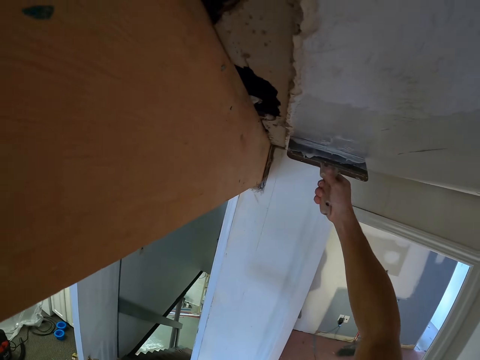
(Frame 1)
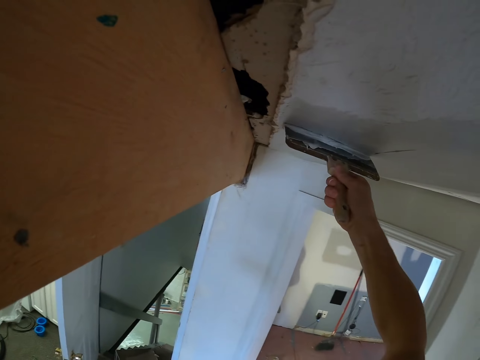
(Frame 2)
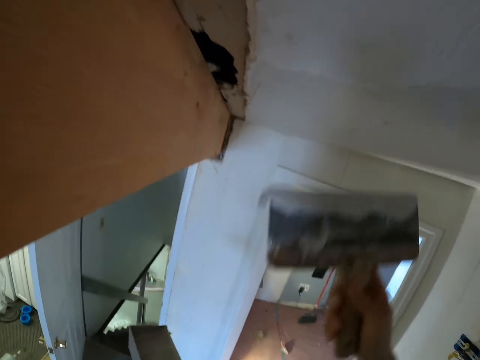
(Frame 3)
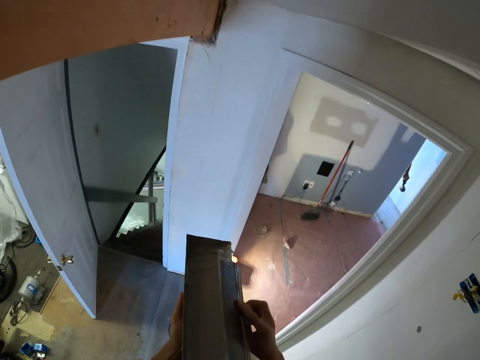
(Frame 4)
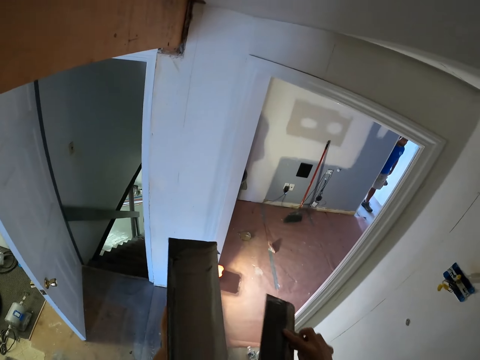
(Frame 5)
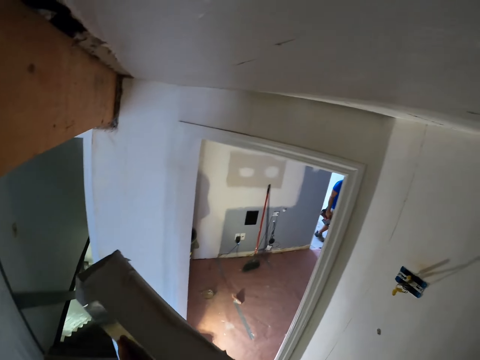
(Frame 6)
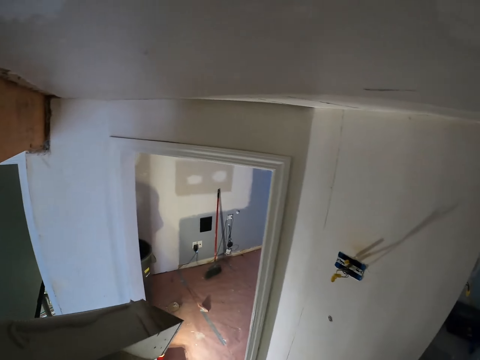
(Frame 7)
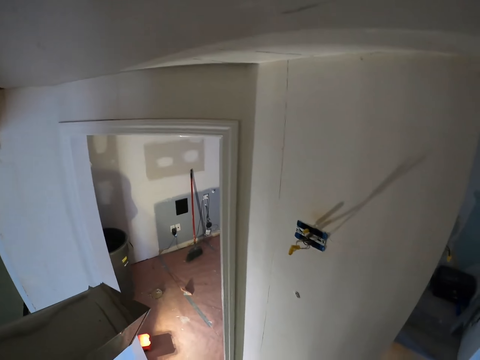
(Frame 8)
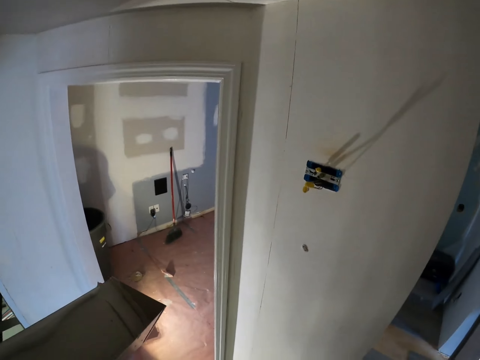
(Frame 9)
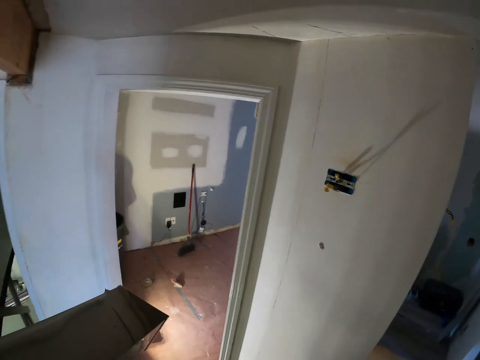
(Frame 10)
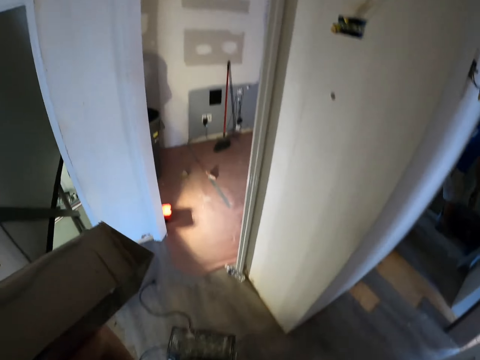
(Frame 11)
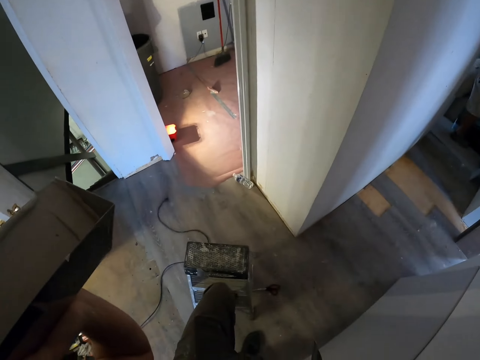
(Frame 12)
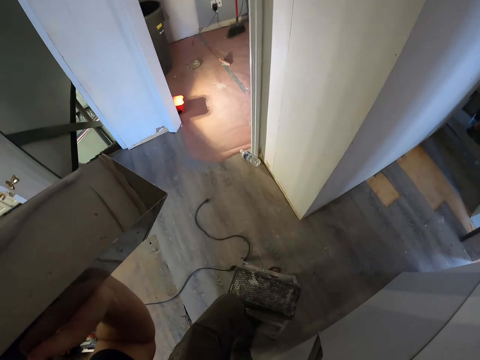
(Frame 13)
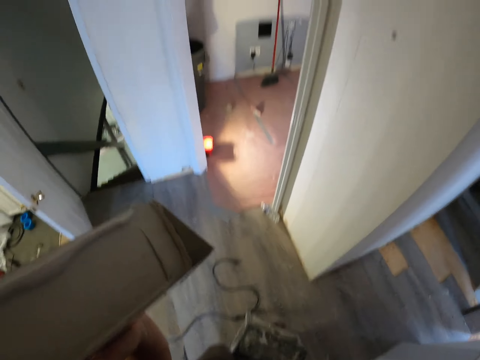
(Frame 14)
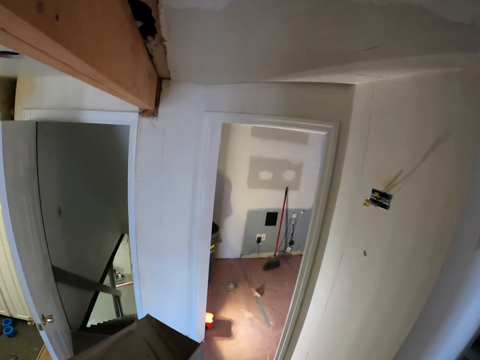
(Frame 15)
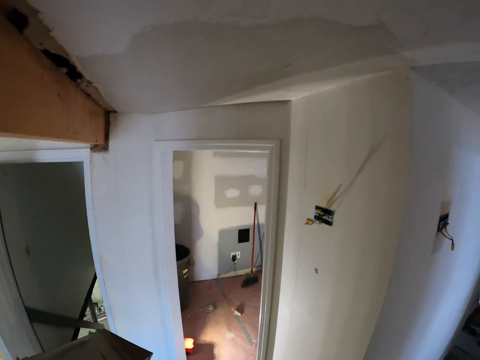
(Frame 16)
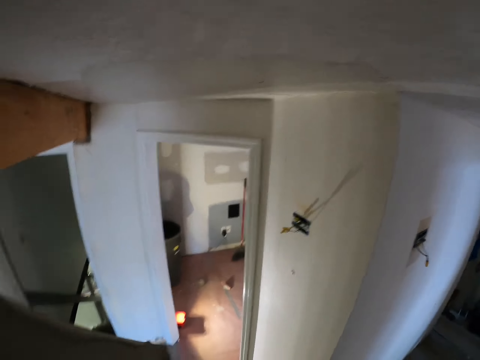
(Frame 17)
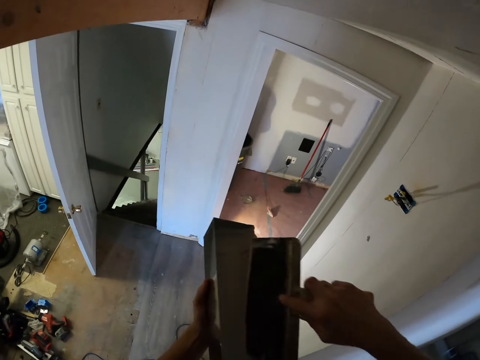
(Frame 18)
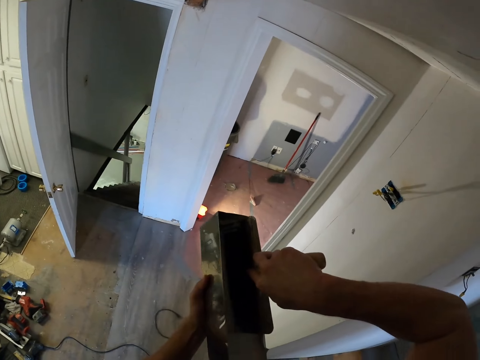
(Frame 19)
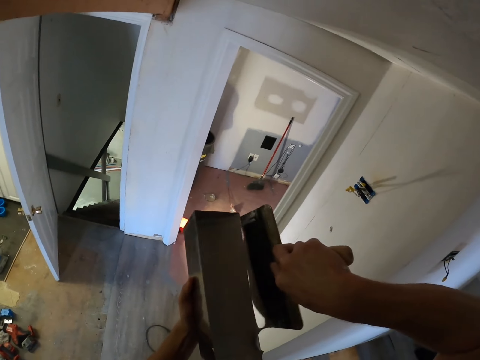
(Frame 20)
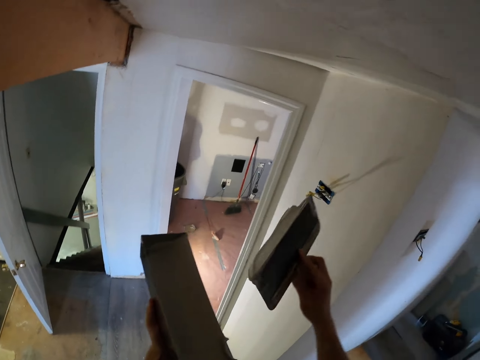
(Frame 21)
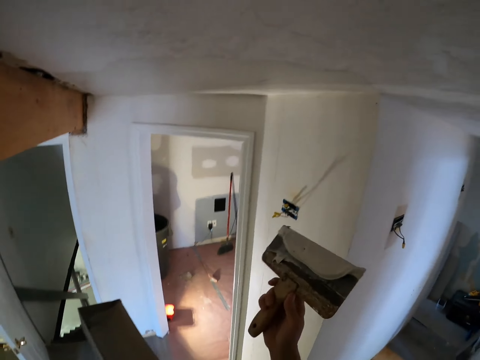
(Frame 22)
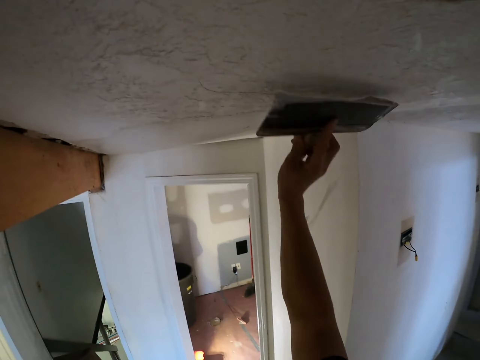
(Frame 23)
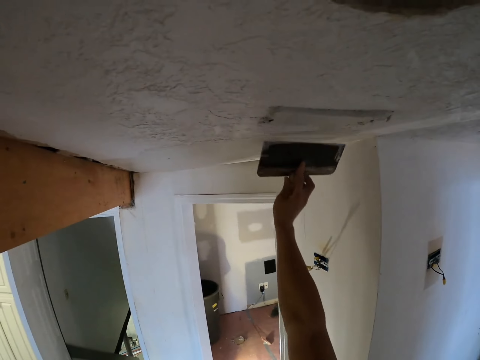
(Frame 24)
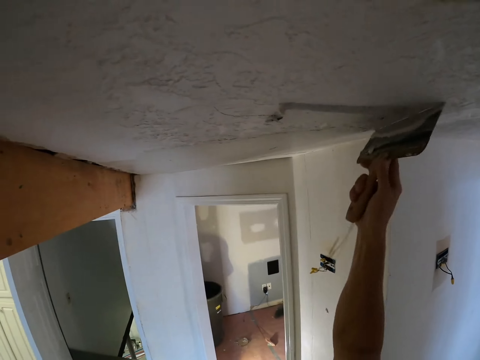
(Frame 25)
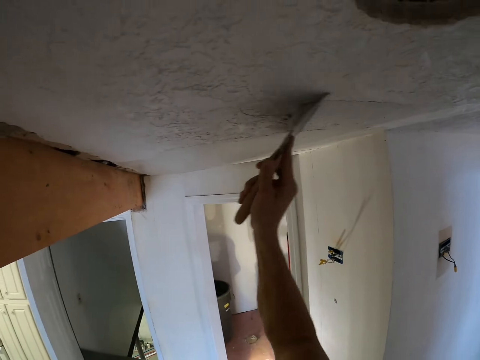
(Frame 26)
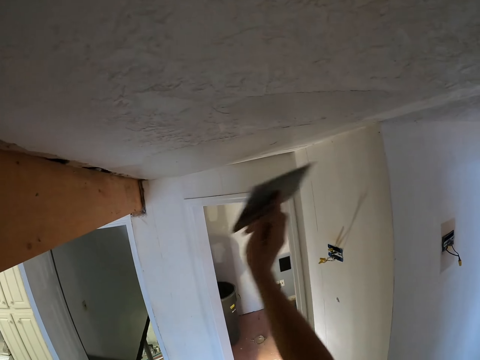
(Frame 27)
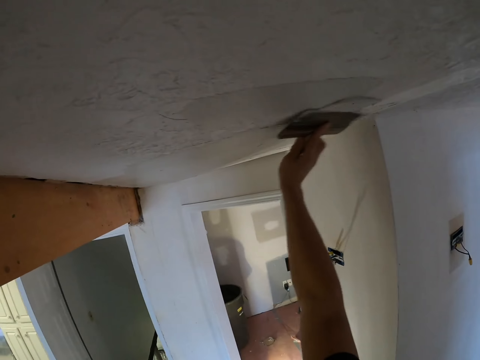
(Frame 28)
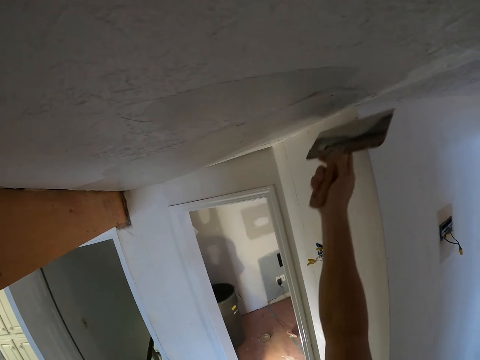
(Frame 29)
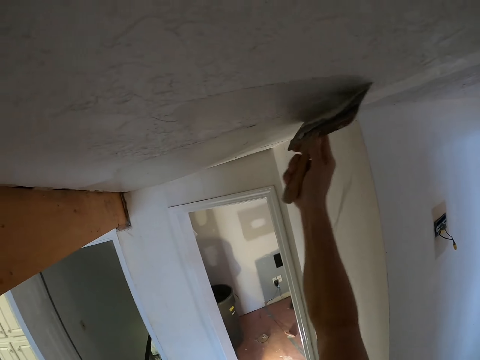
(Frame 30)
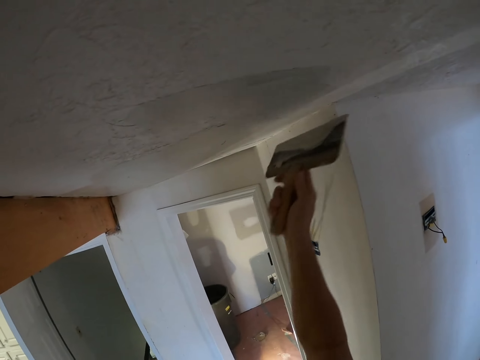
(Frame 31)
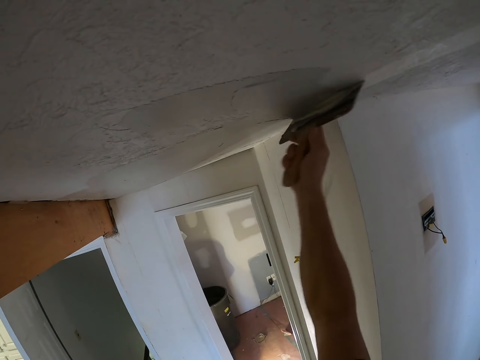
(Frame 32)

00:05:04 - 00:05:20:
The camera wearer removes excess paint from the ceiling board. He stares at the painted wall. He steps down from the ladder stool. He drags the stool on the floor with his feet. He steps up on the ladder stool. He scoops the paint in the container with a trowel. He paints the wall.

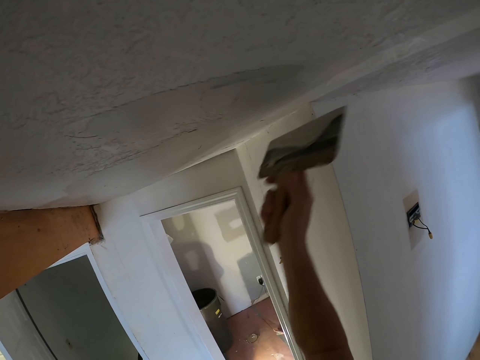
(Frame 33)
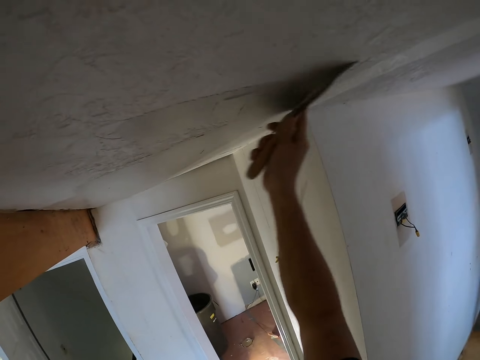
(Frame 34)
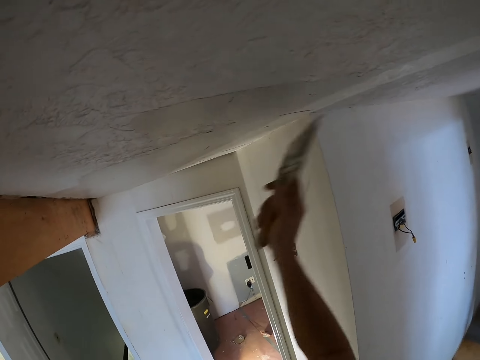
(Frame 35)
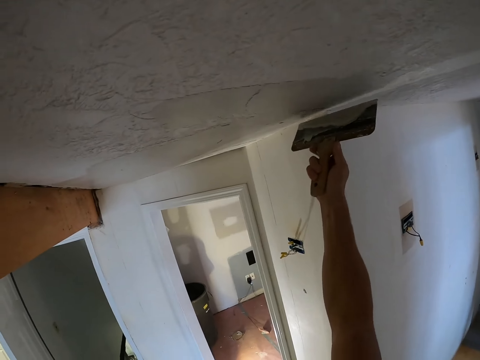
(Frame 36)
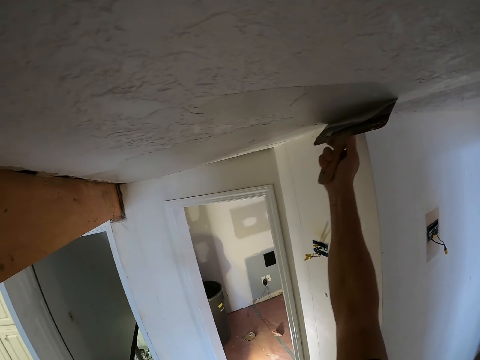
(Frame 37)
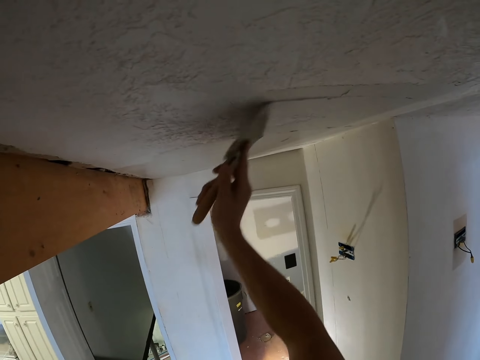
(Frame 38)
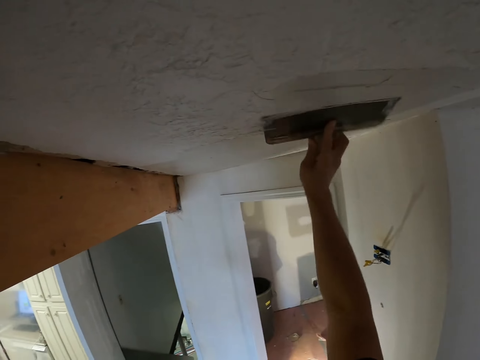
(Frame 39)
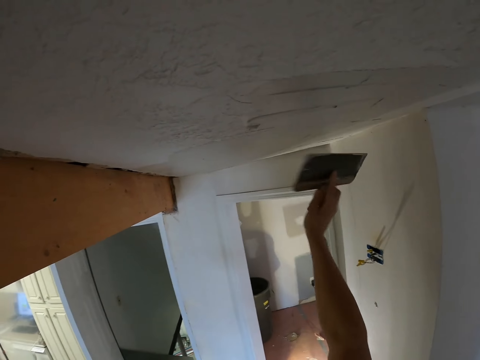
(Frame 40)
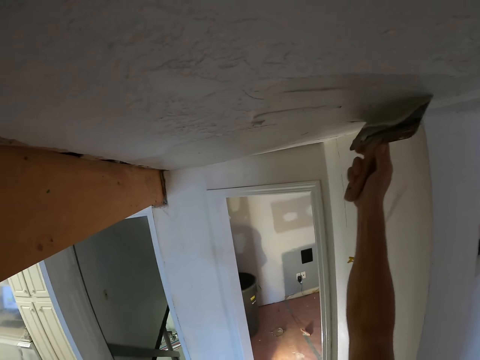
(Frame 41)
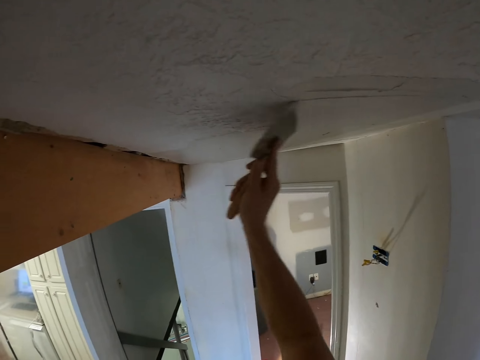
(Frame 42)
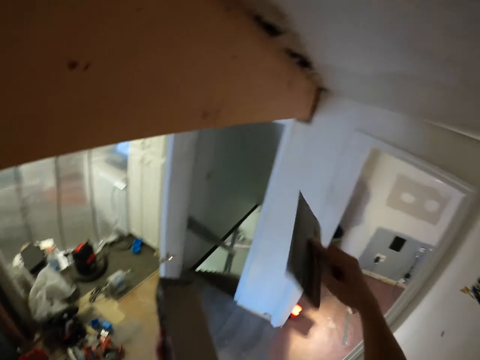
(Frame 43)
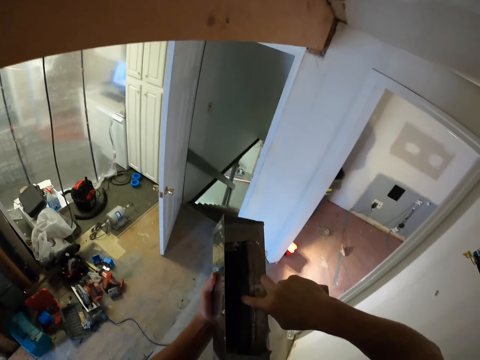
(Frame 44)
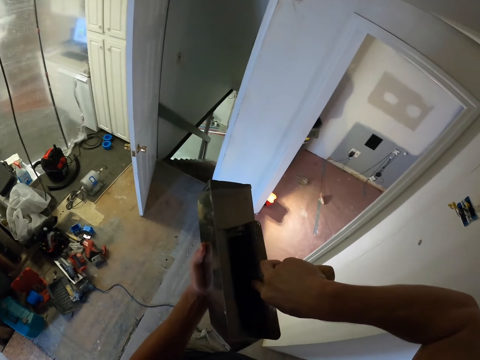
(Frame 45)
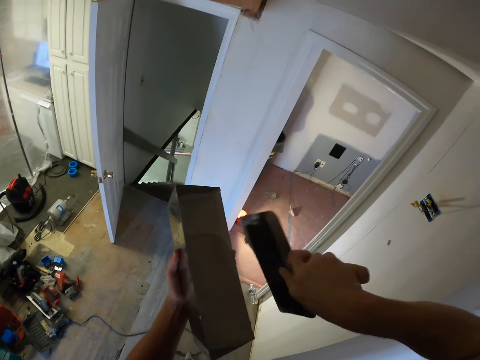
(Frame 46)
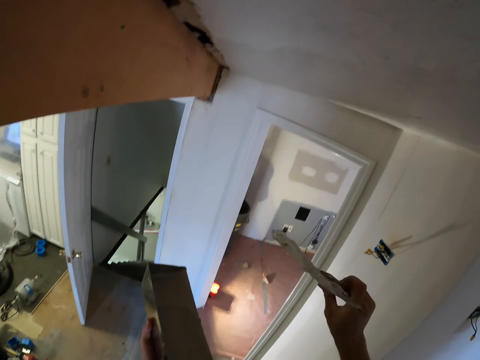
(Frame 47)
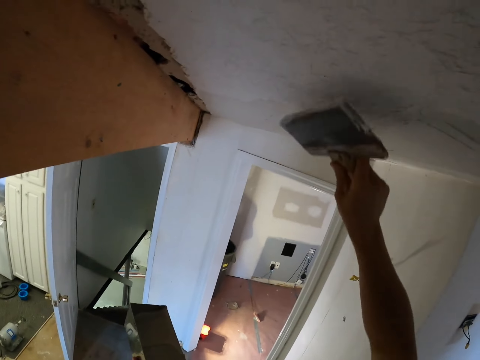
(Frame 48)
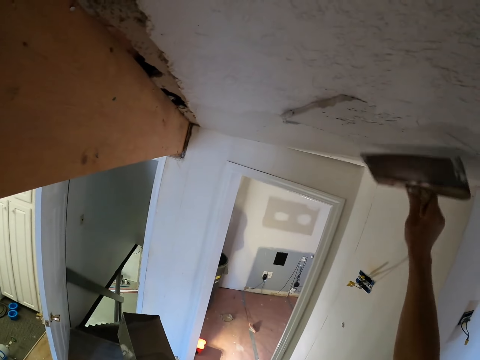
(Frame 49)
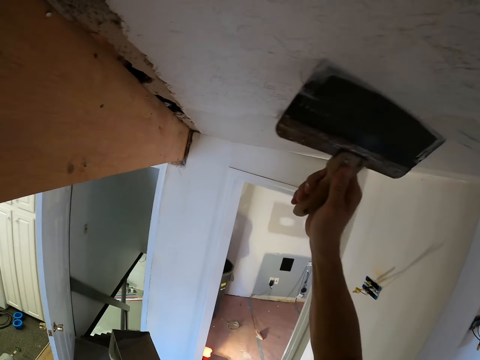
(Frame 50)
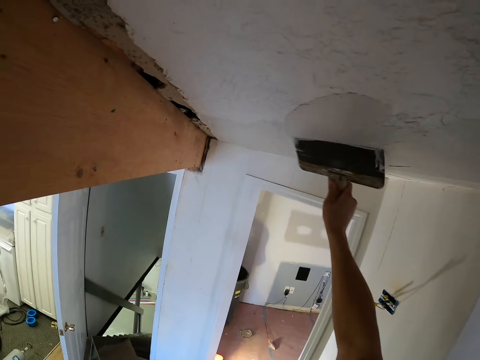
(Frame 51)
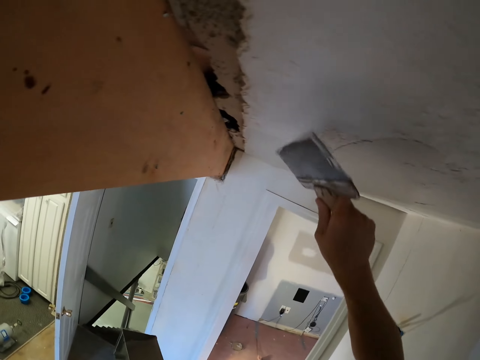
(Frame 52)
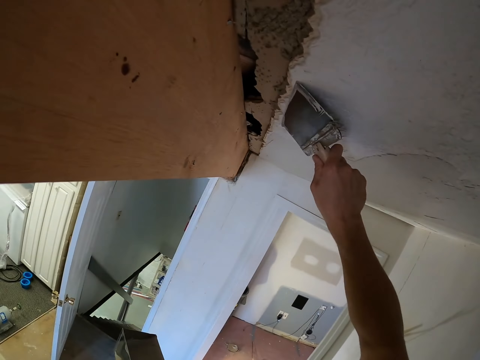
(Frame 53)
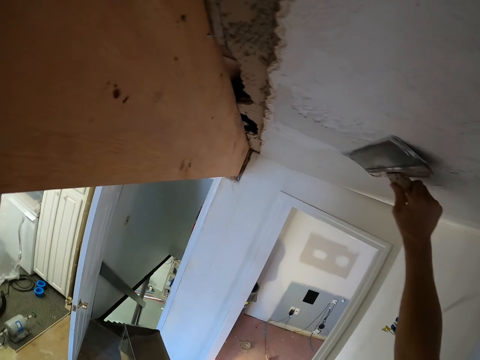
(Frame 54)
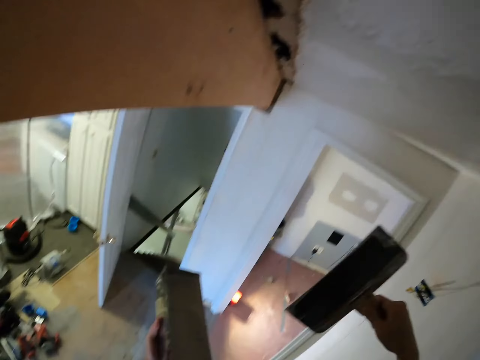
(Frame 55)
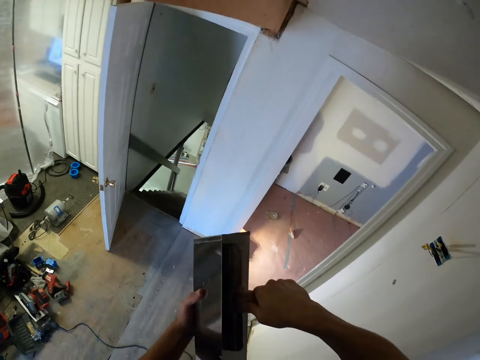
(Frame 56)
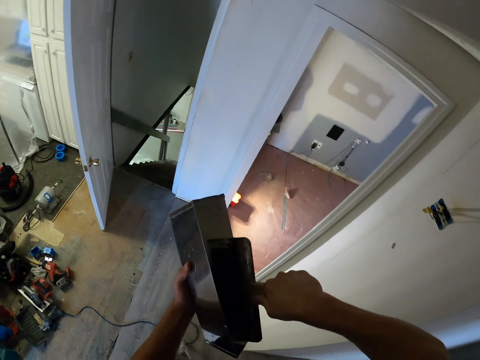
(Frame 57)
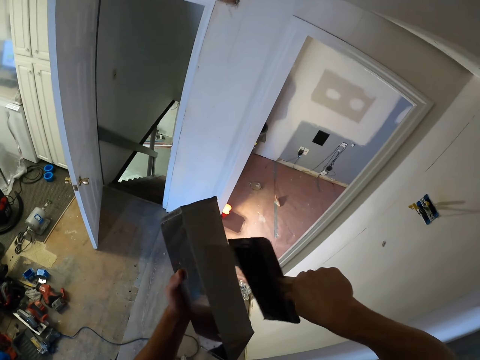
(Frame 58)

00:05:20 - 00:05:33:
The camera wearer scoops the paint in the container with a trowel. They paint the wall. They scoop the paint in the container with the trowel.
